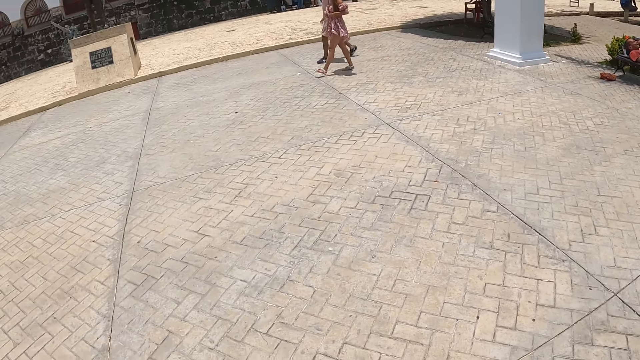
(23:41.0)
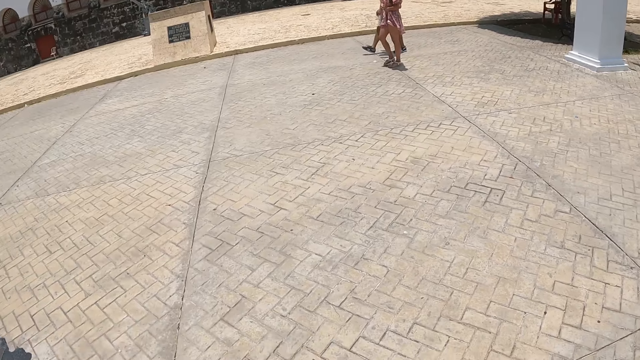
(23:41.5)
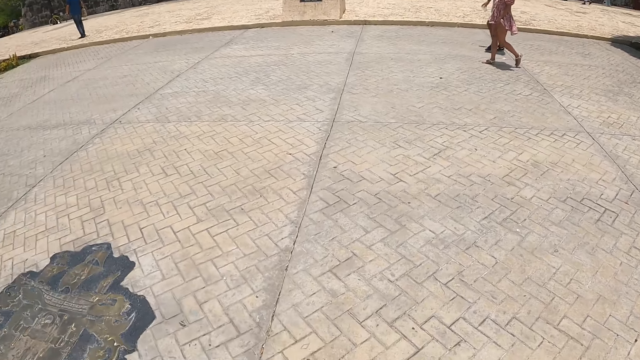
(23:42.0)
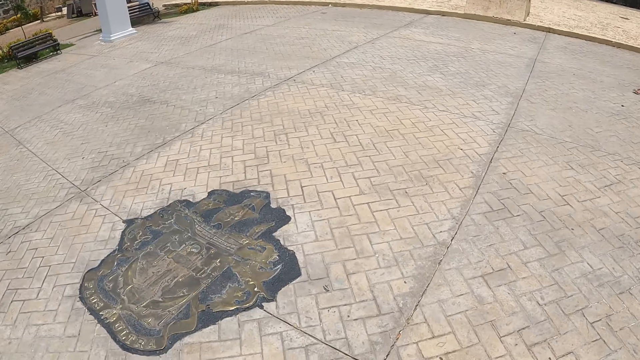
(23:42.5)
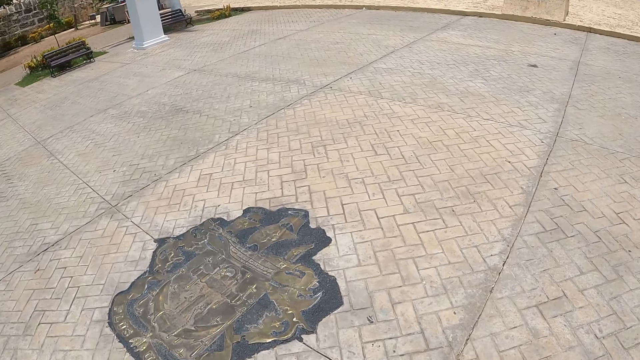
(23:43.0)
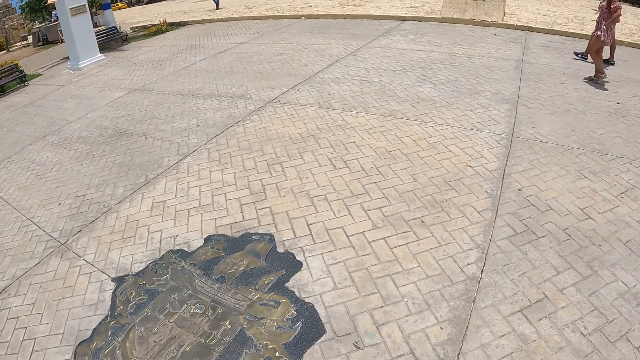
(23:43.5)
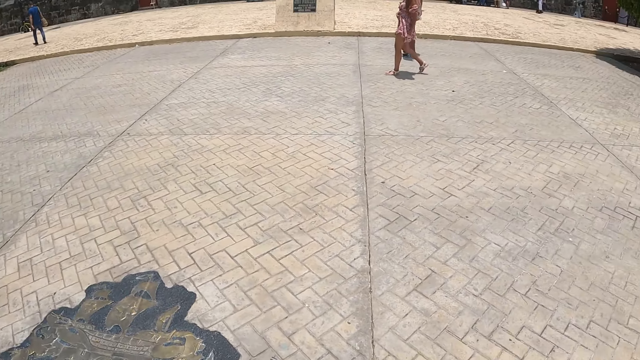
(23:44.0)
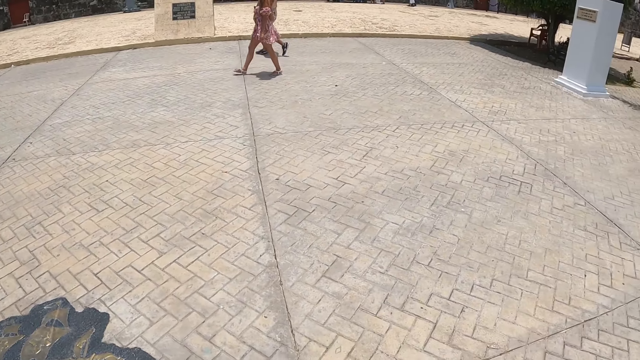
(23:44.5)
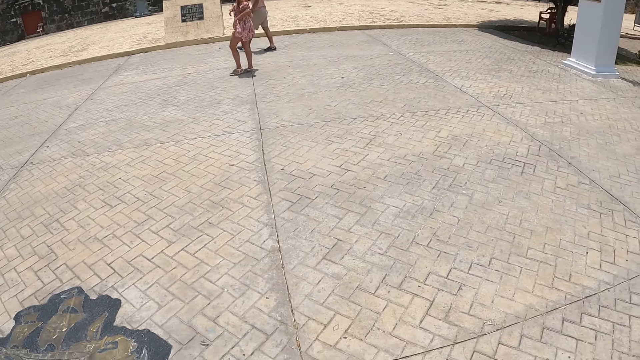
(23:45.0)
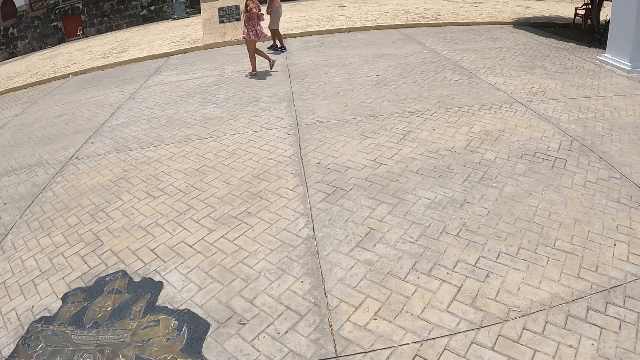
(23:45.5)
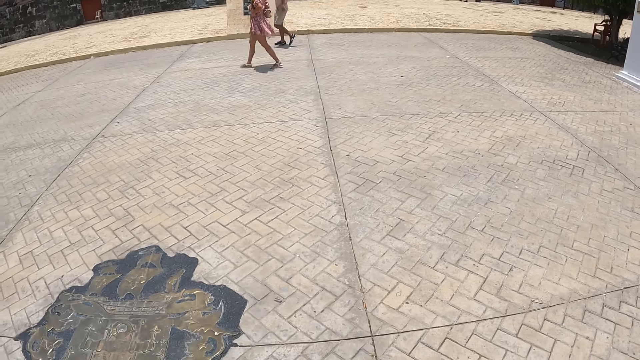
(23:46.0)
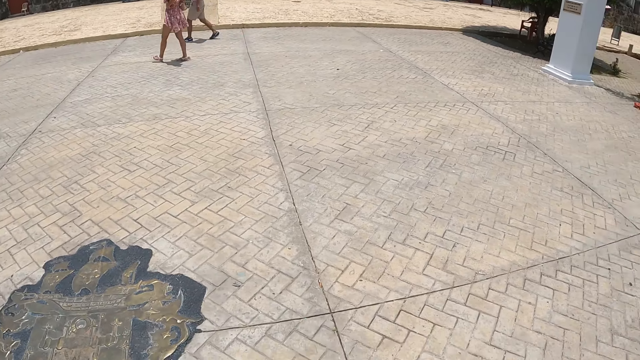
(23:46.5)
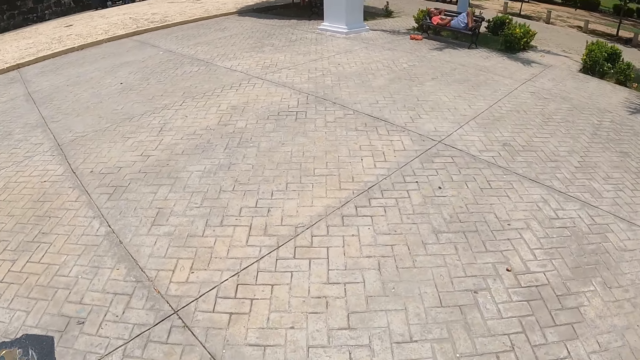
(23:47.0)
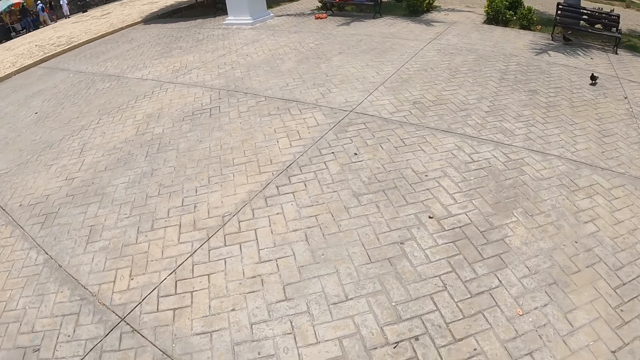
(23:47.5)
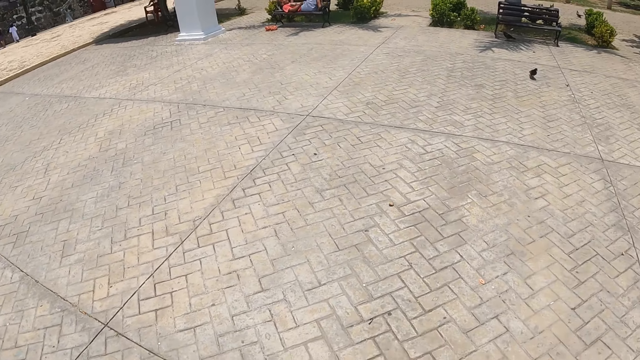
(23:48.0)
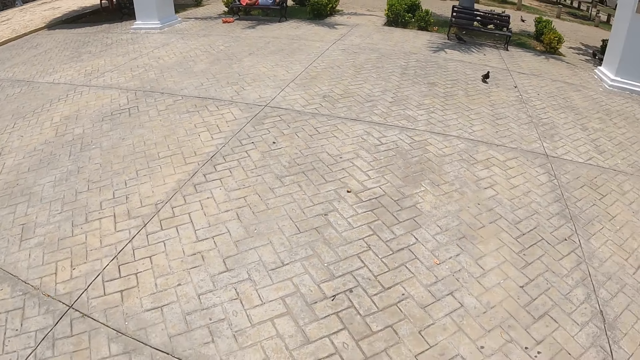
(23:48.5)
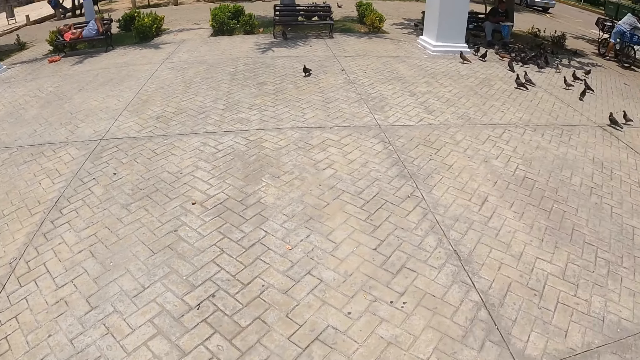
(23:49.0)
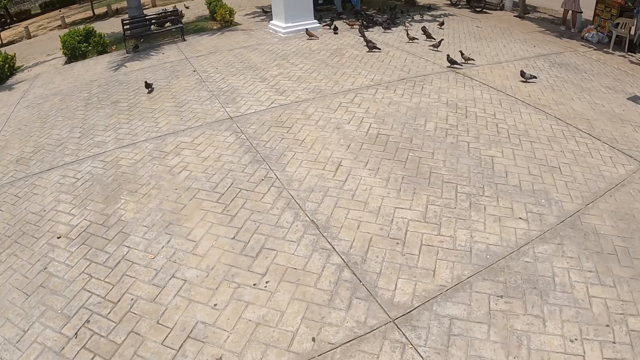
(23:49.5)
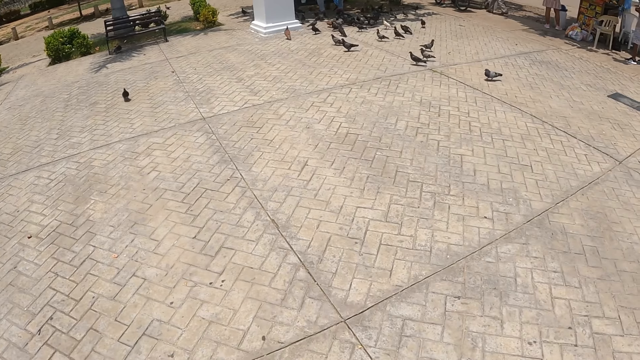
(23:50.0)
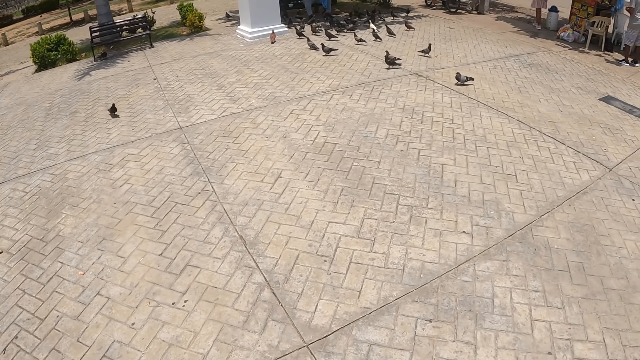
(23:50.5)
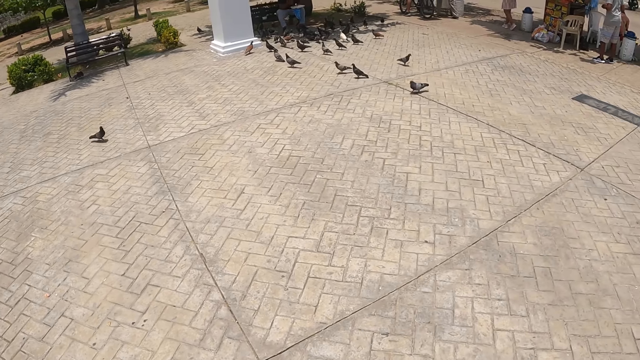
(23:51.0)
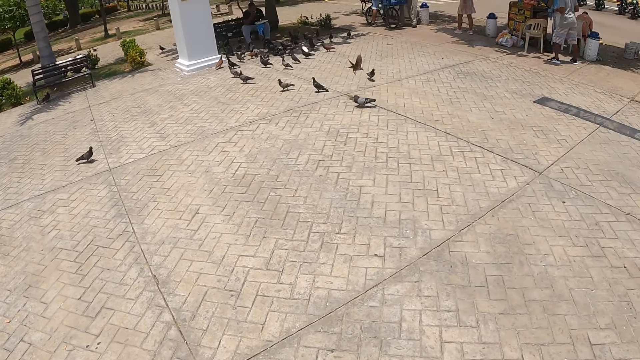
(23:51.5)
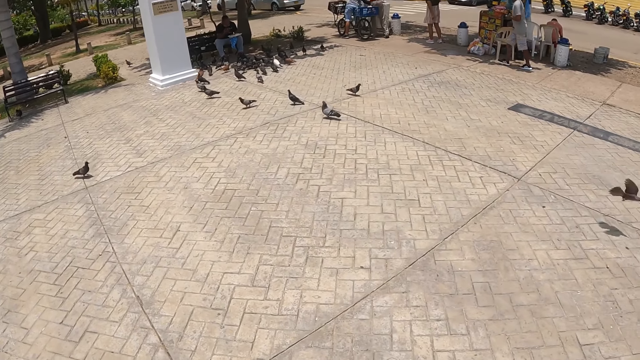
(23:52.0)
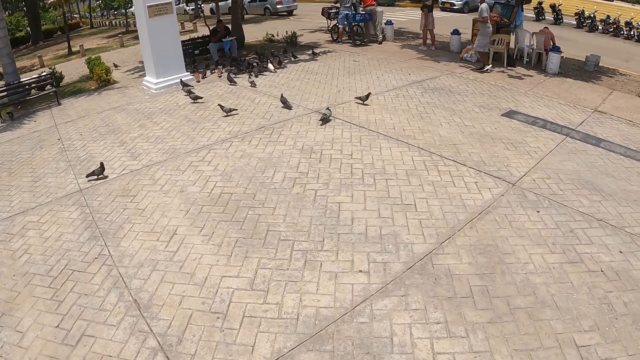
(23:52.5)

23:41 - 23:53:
The camera wearer stares around the park.

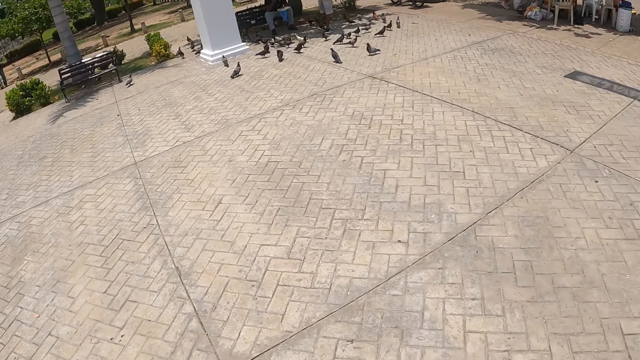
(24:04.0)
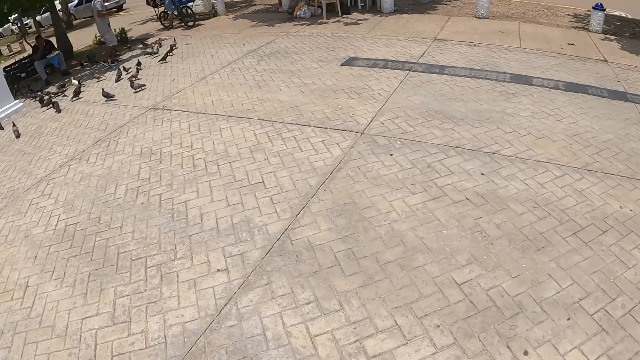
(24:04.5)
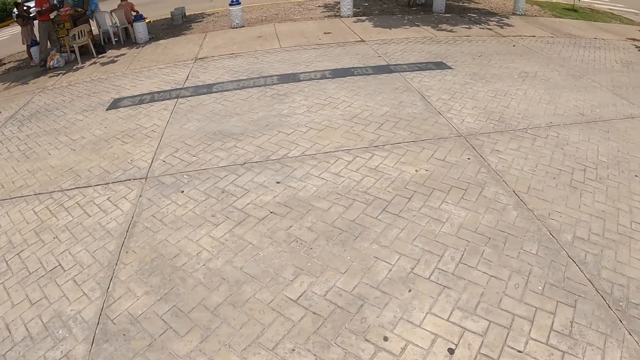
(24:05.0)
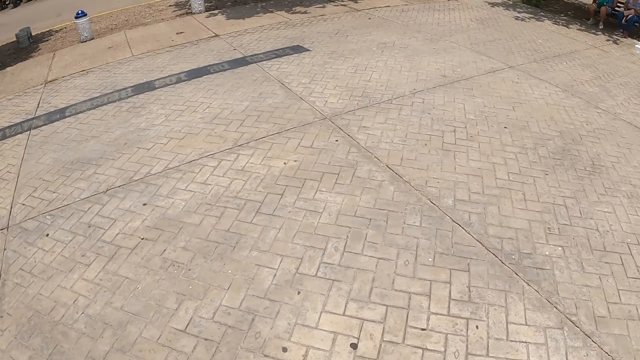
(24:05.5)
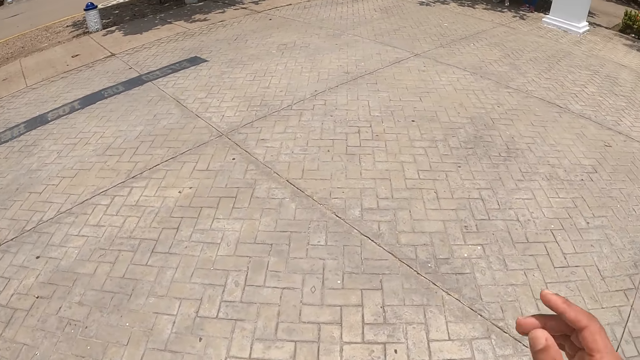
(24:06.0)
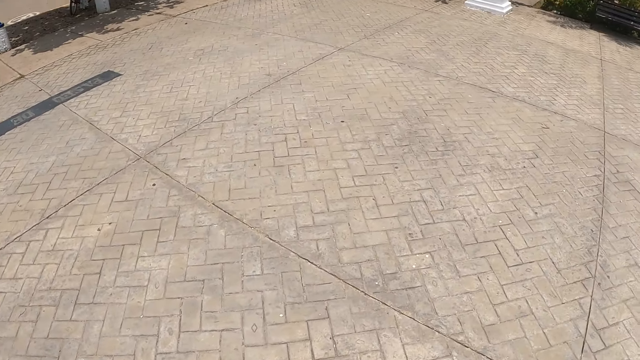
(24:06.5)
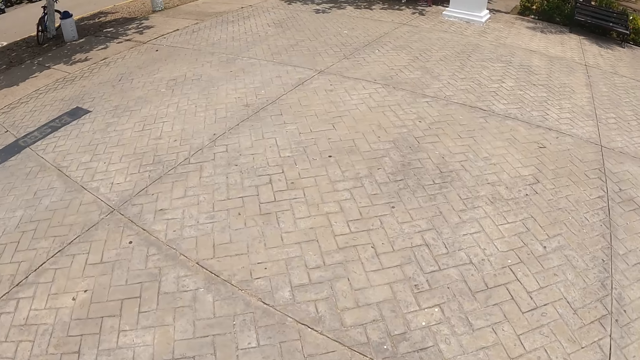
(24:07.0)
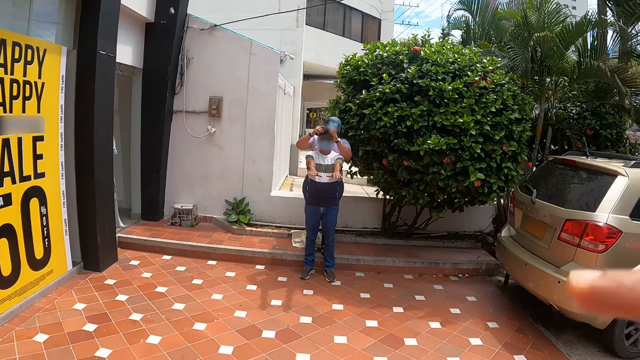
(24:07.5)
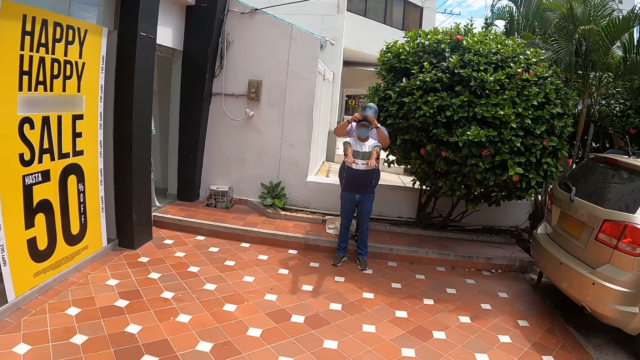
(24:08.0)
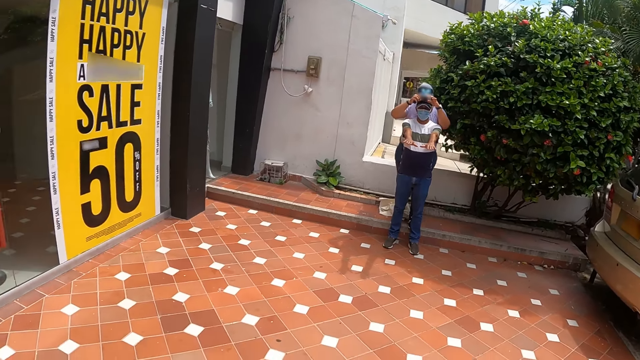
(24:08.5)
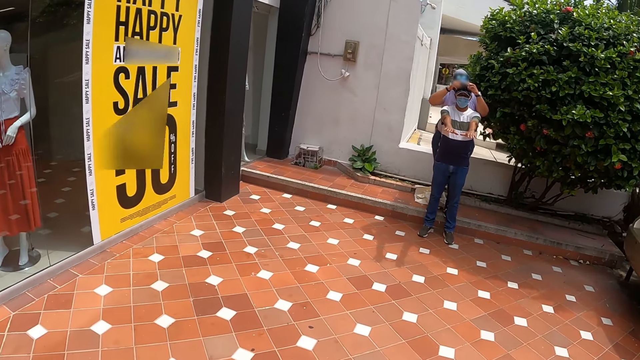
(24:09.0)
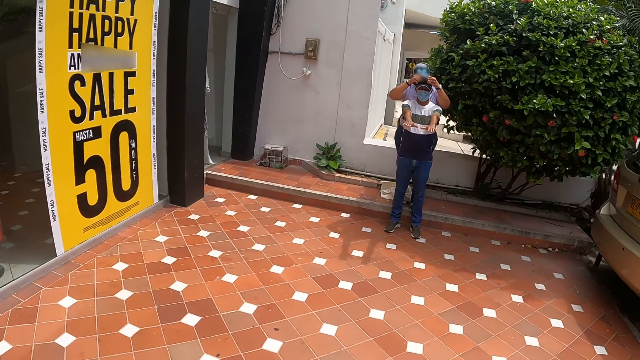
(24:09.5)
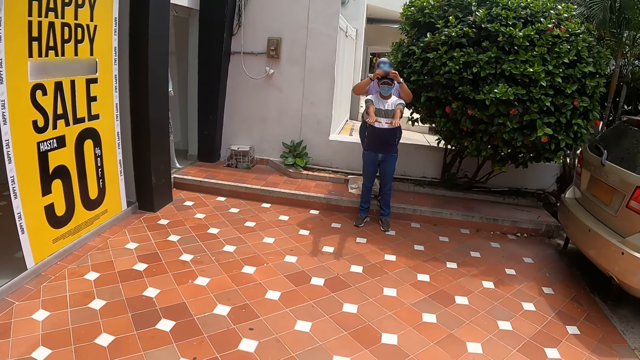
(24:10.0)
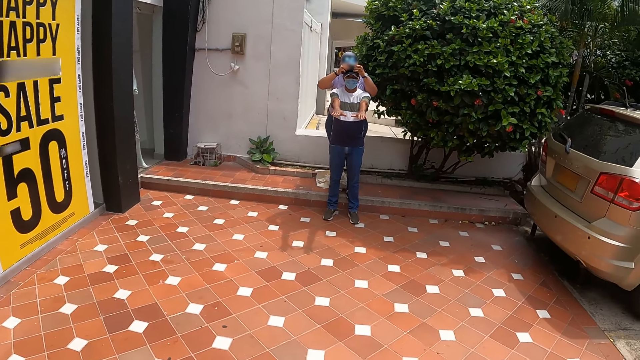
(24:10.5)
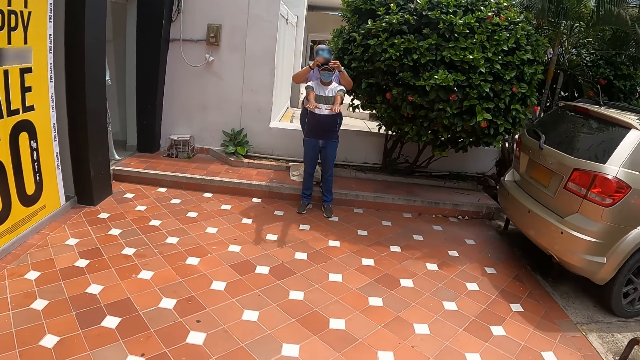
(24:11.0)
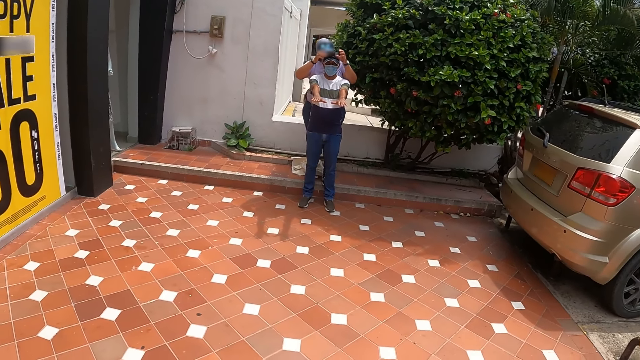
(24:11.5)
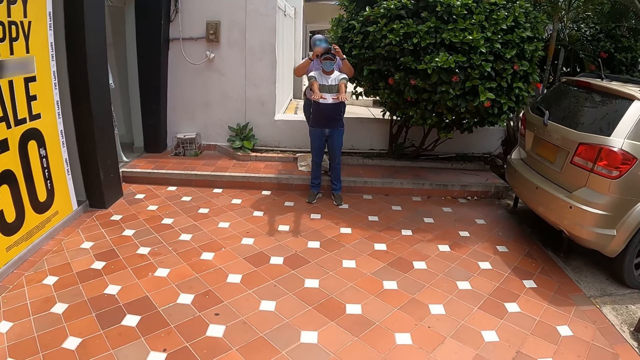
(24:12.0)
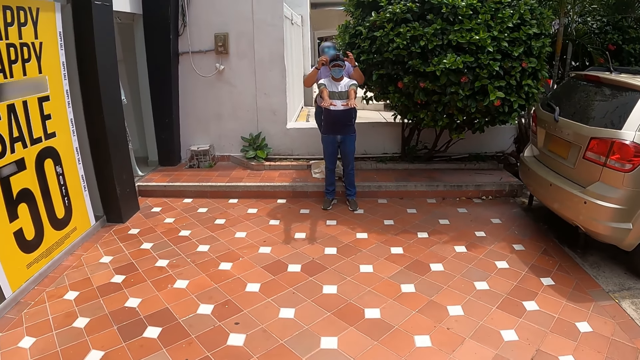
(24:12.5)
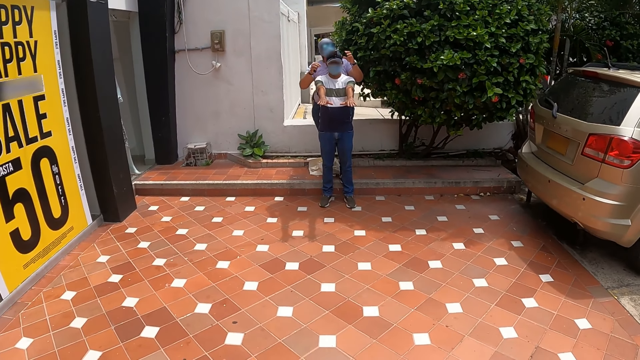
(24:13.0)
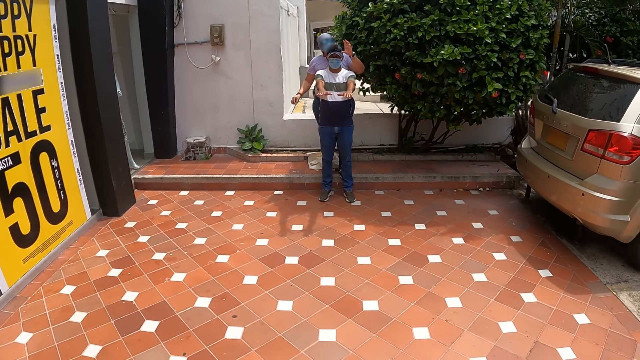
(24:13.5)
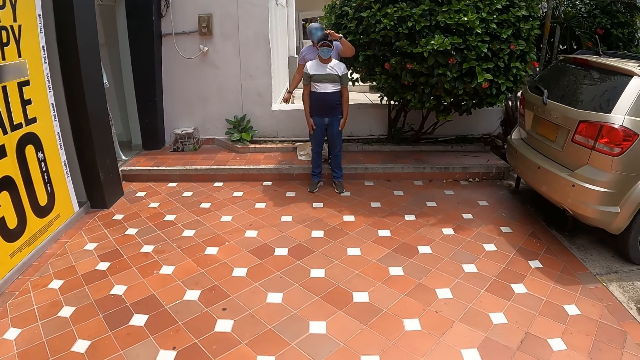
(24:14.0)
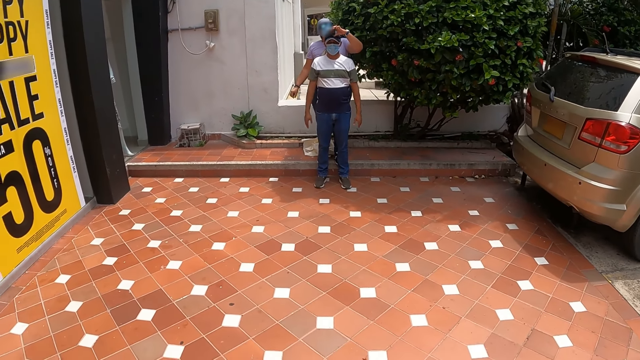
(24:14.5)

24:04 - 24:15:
The camera wearer walks around the park. They stare around the building. They stand outside.
